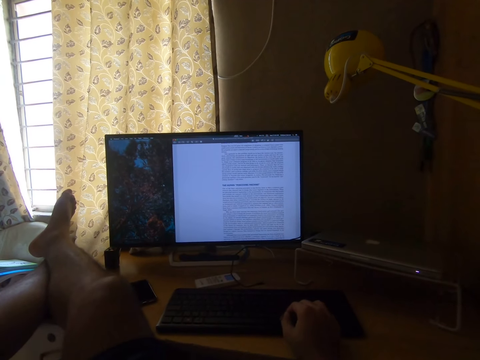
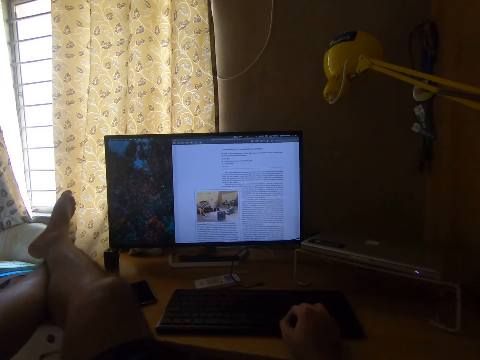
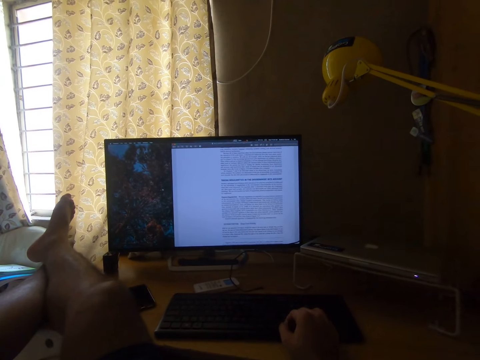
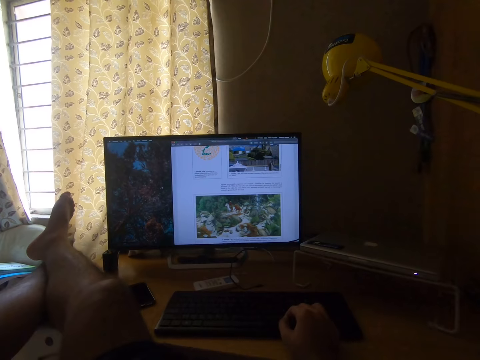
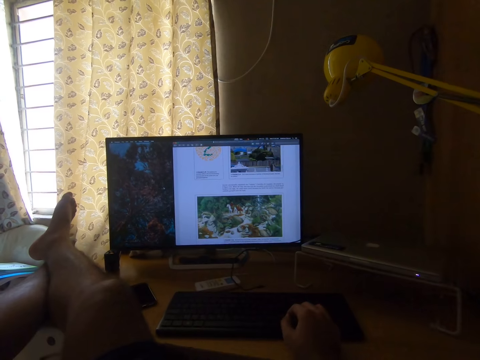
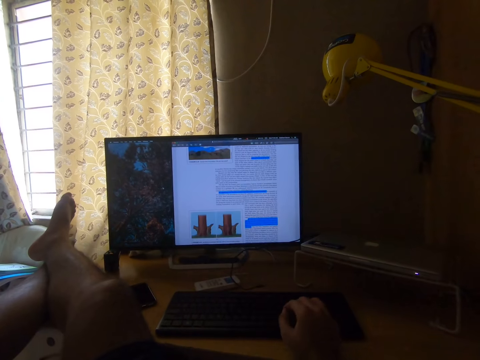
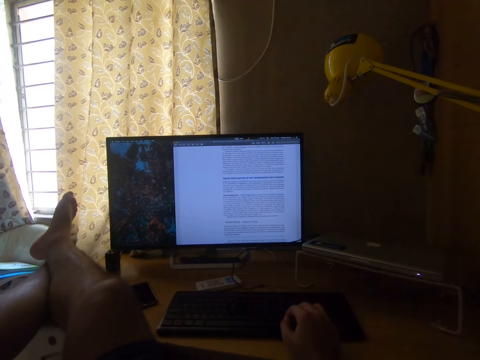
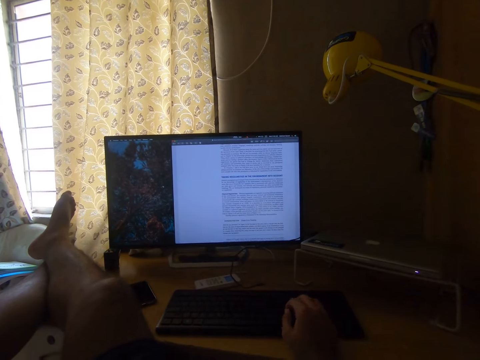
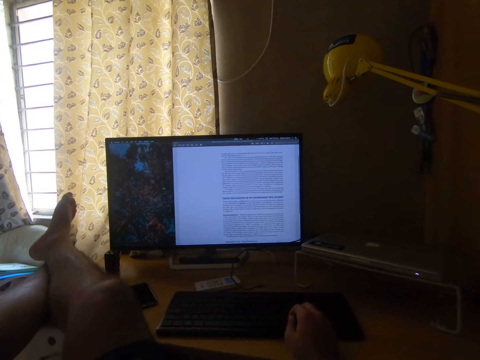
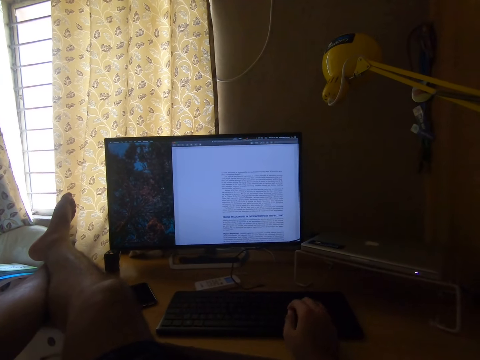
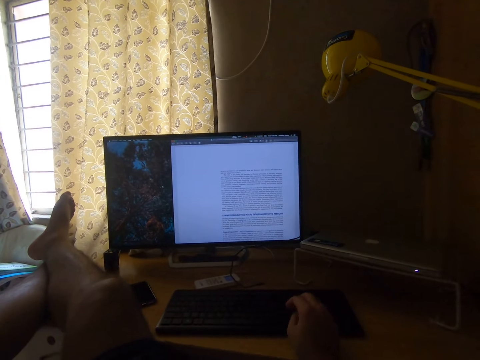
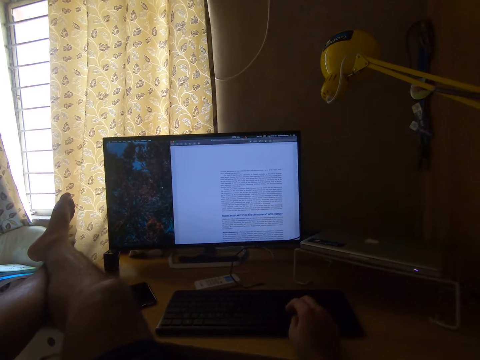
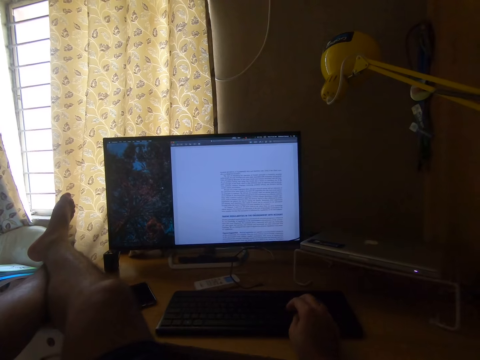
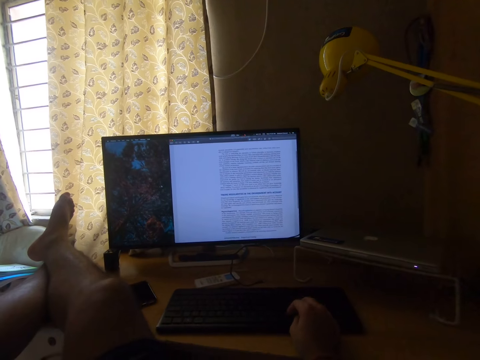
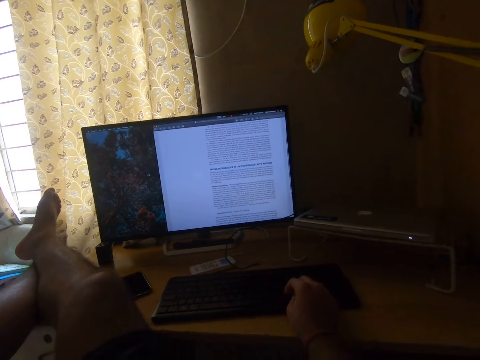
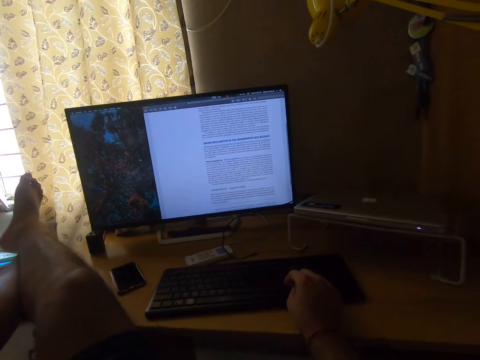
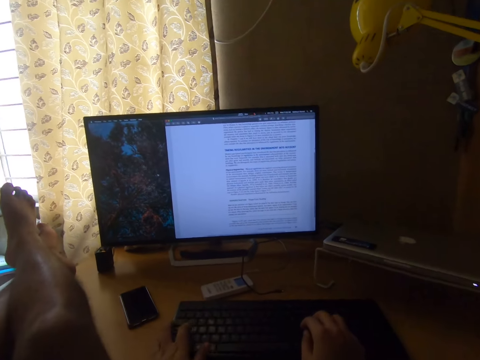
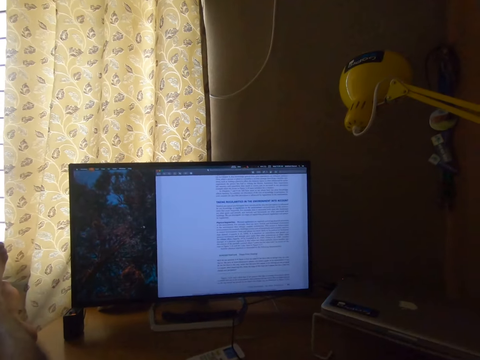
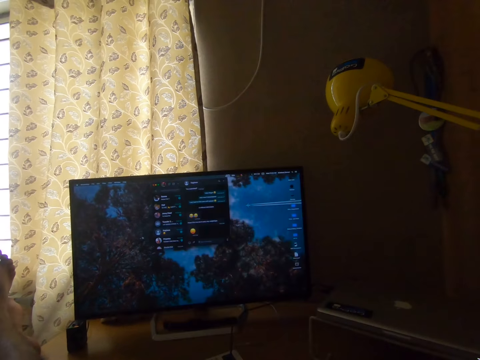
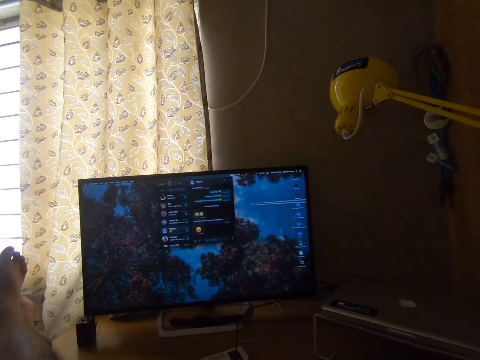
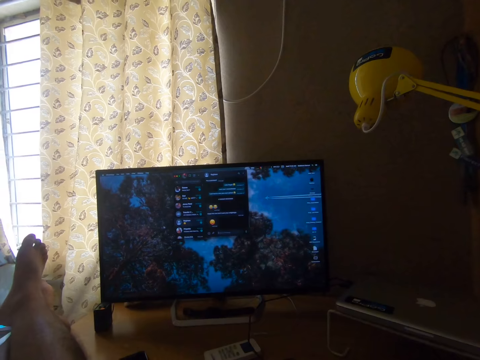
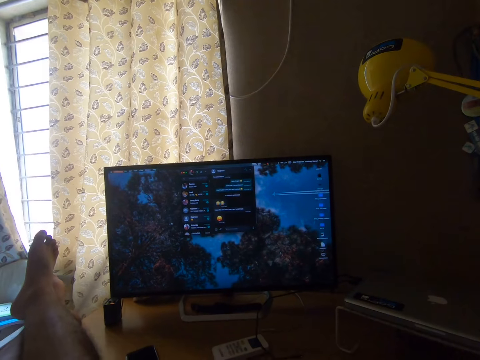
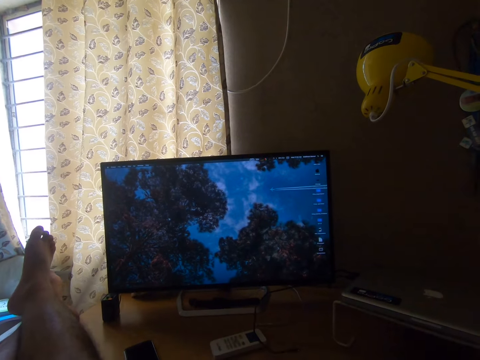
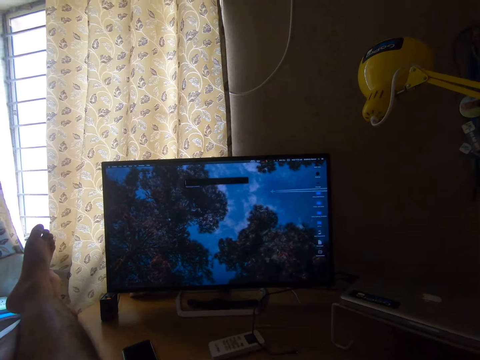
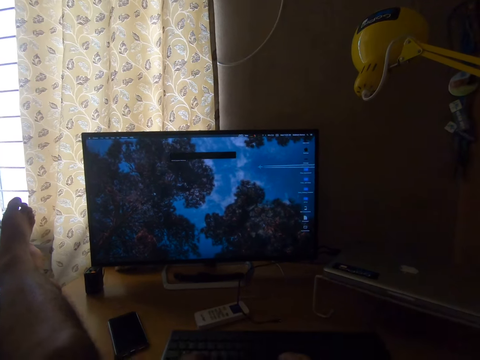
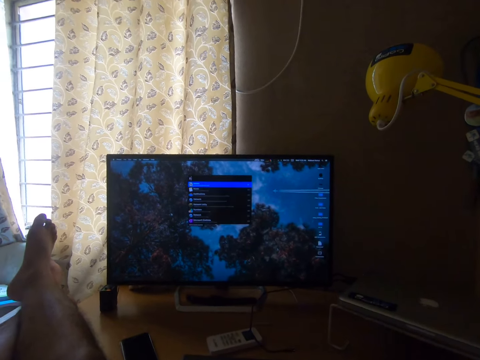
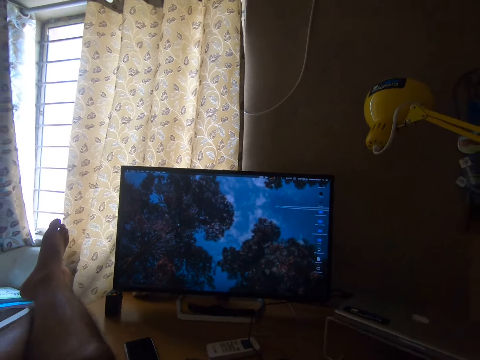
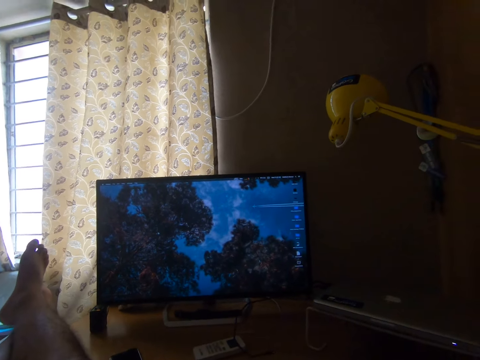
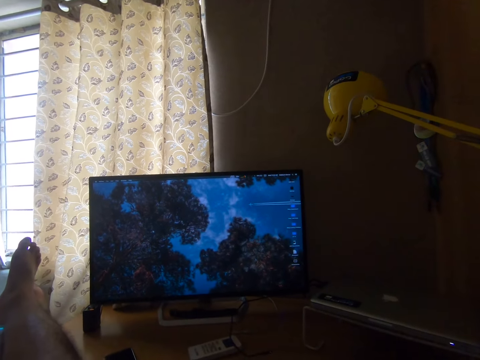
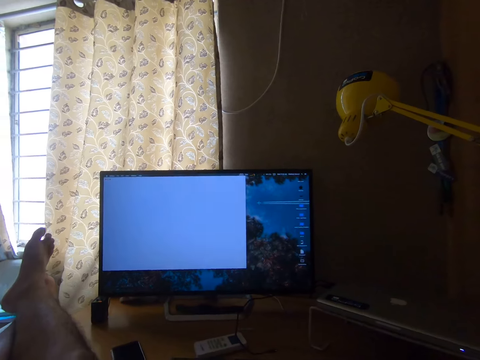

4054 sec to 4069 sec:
The camera wearer holds the keyboard with his left hand. He looks at the monitor.

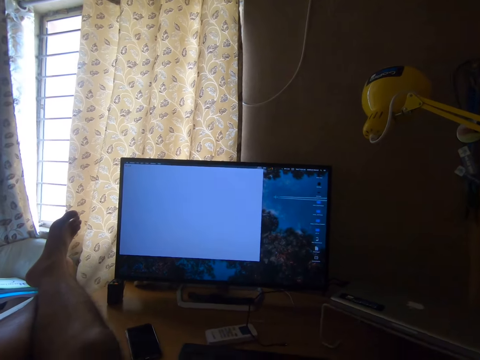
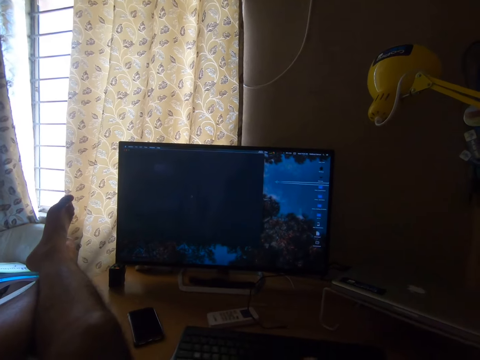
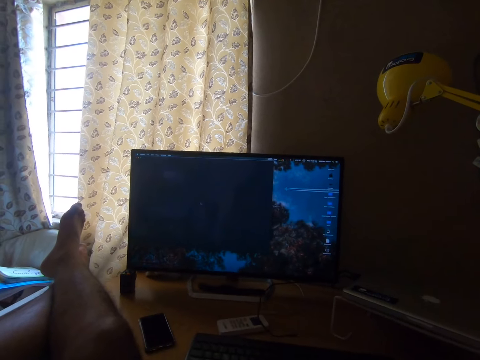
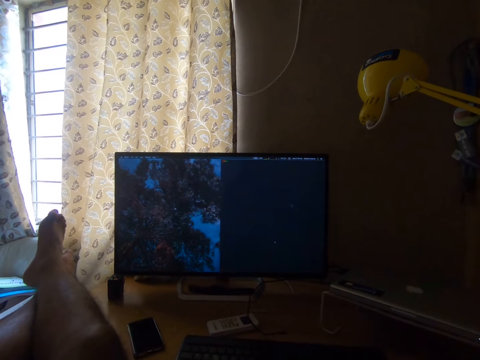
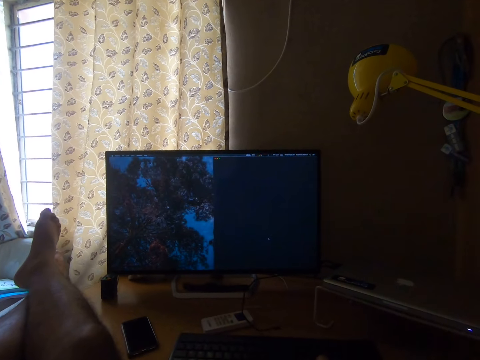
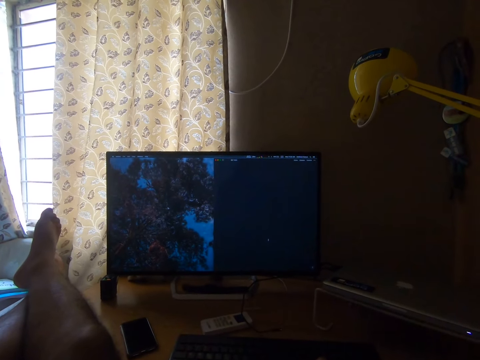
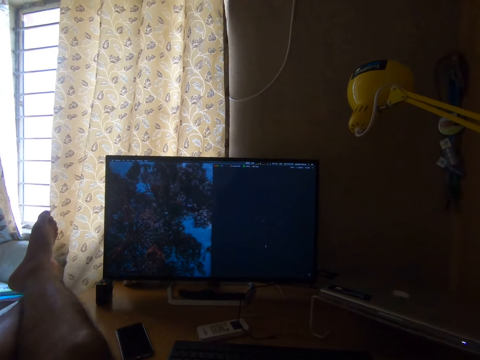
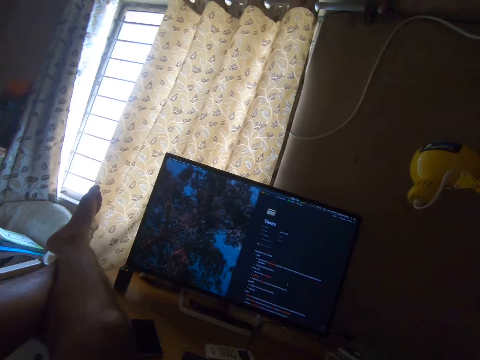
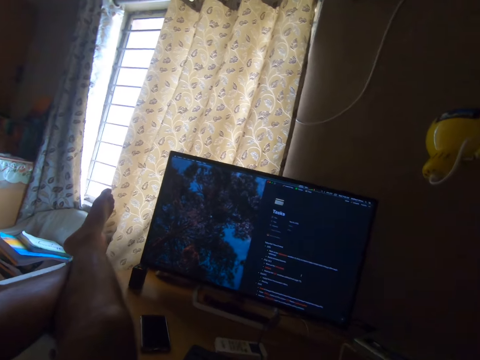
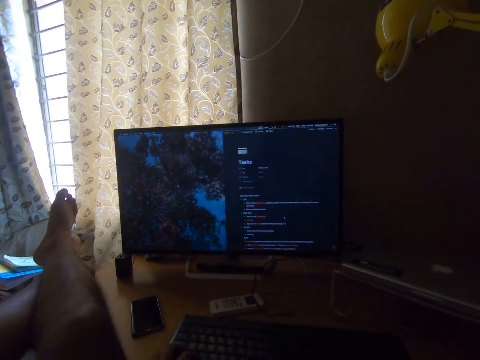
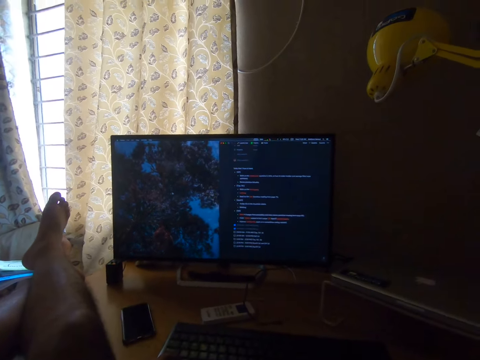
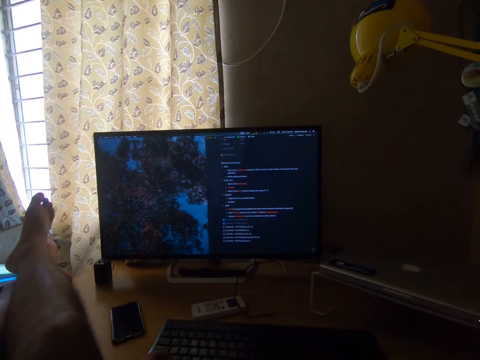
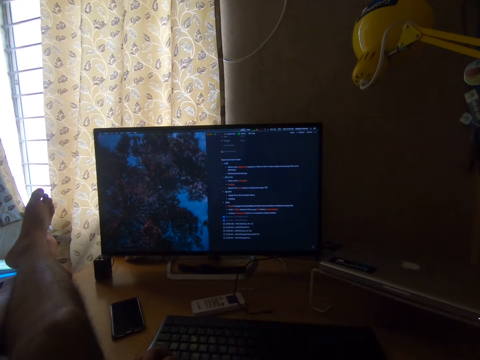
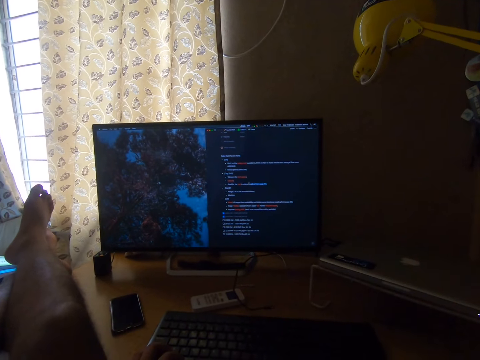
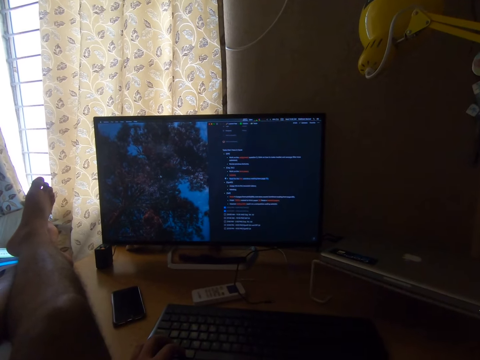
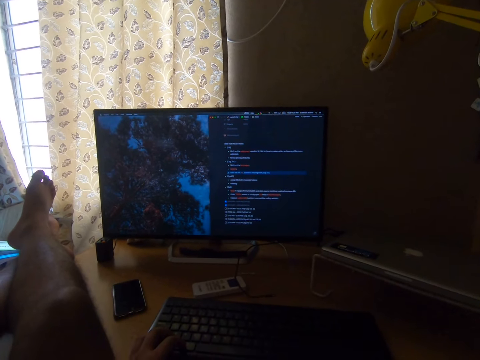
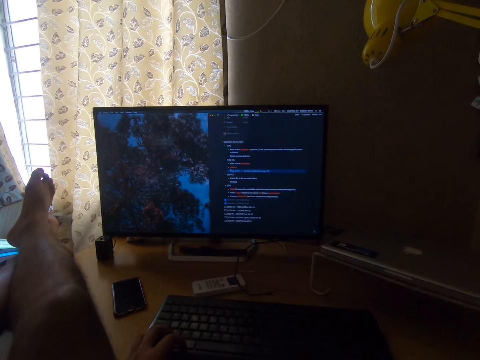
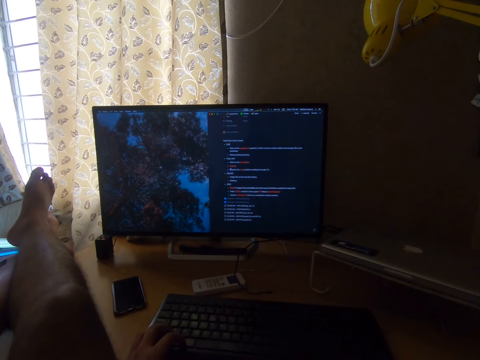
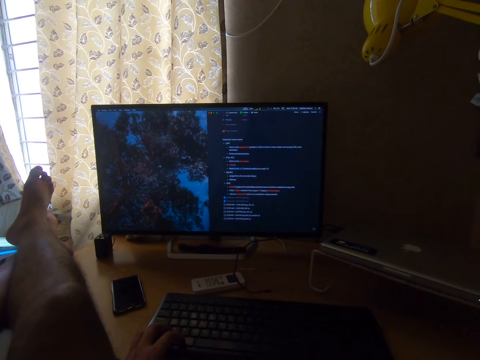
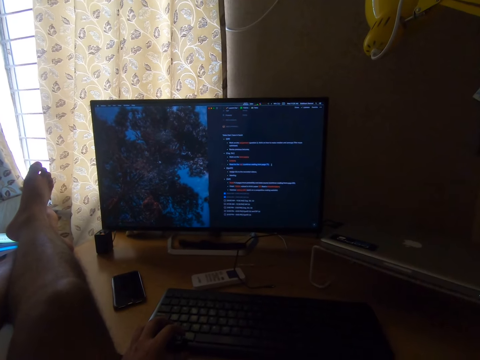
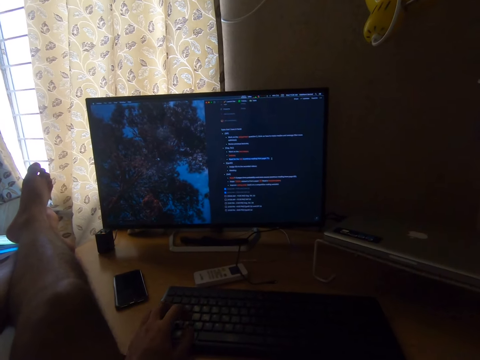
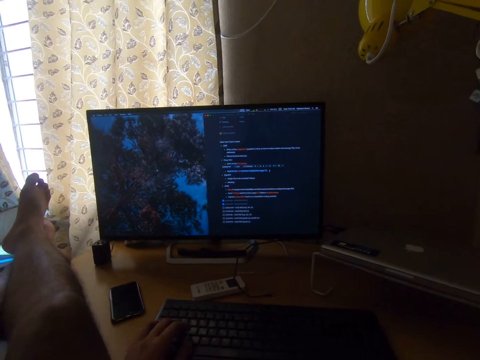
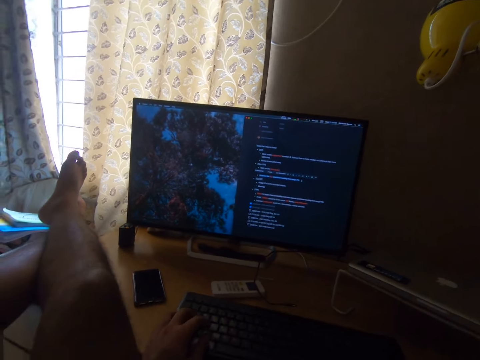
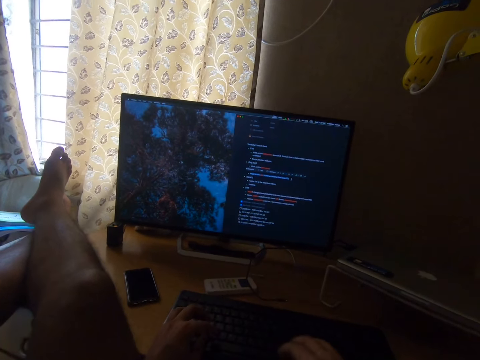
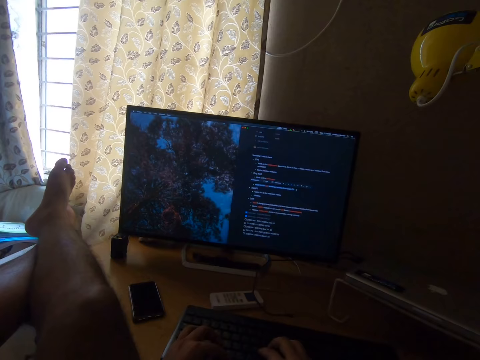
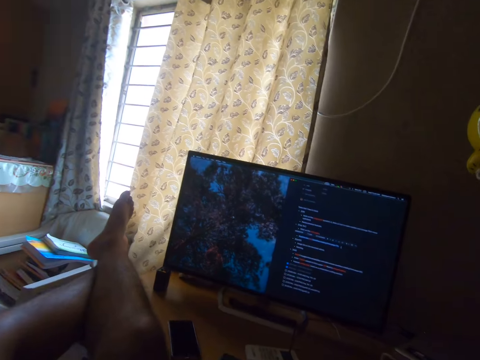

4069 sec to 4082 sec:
The camera wearer wiggles her toes on the table. She looks at the monitor. She presses the keyboard.
